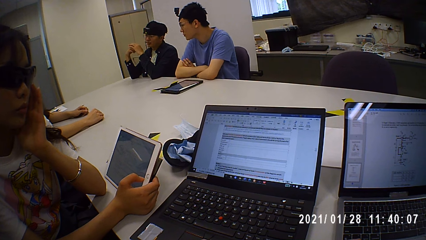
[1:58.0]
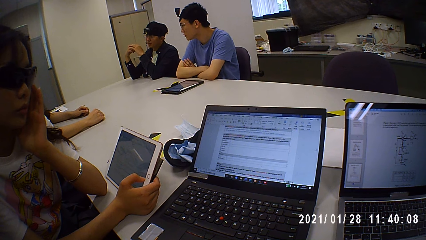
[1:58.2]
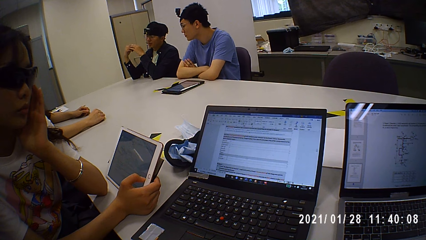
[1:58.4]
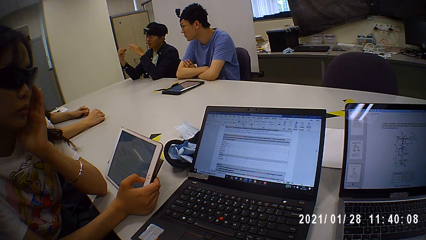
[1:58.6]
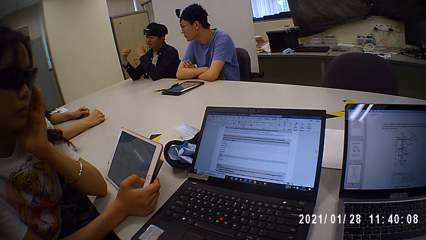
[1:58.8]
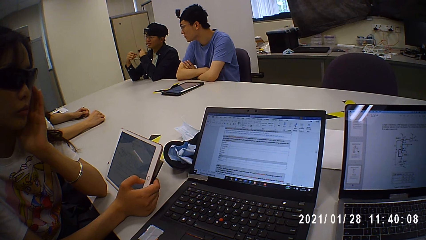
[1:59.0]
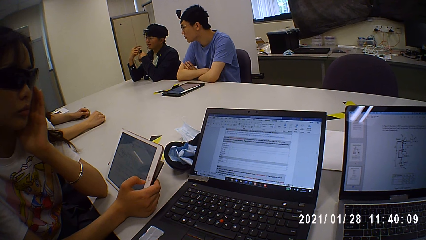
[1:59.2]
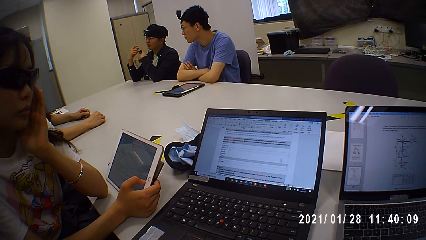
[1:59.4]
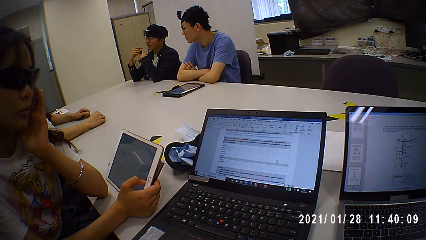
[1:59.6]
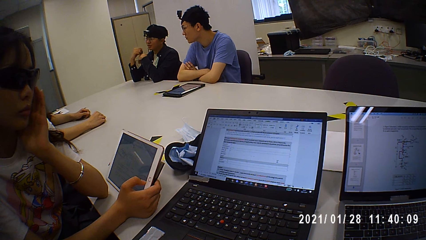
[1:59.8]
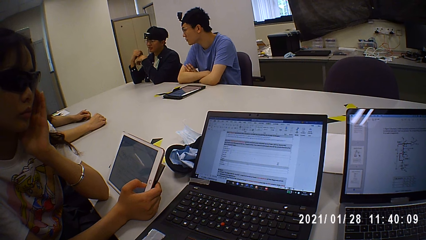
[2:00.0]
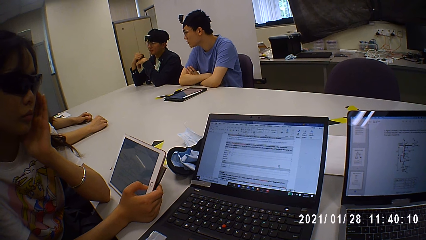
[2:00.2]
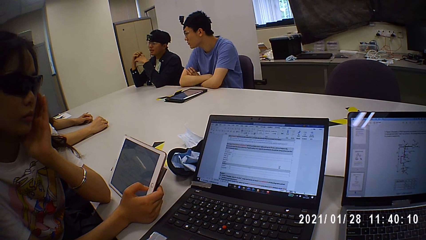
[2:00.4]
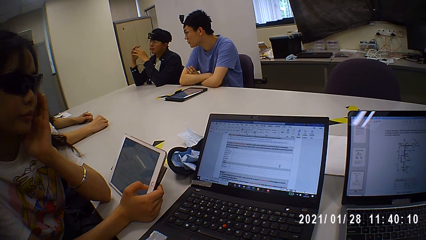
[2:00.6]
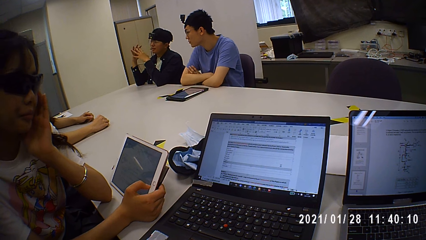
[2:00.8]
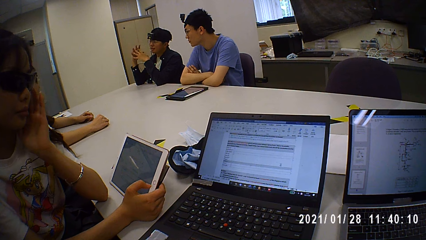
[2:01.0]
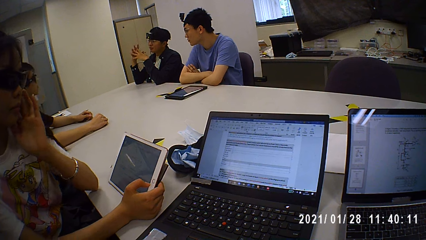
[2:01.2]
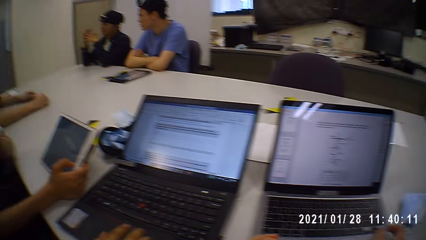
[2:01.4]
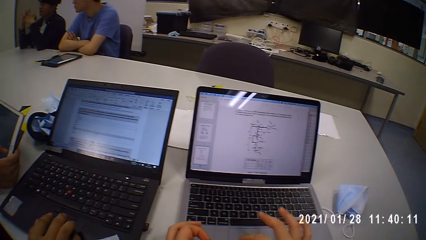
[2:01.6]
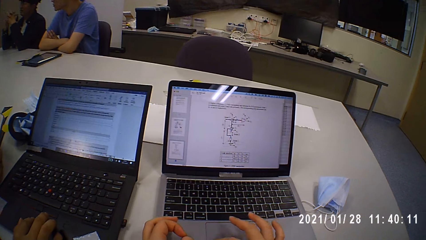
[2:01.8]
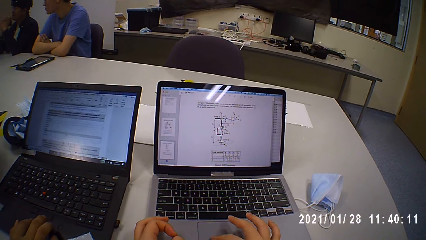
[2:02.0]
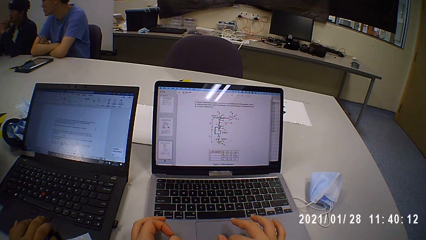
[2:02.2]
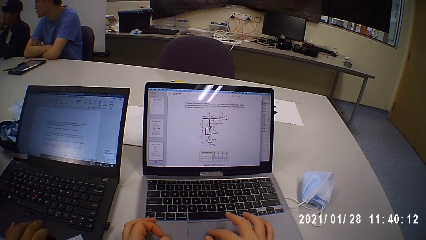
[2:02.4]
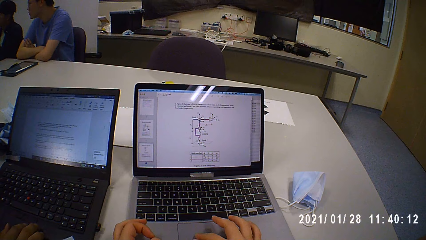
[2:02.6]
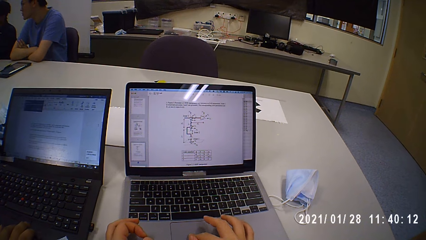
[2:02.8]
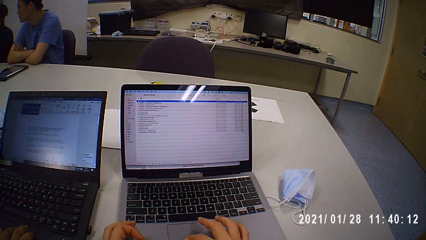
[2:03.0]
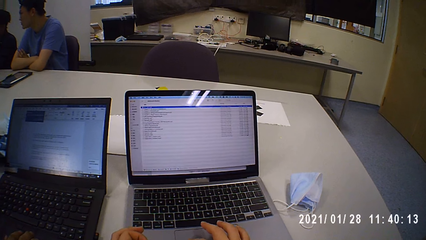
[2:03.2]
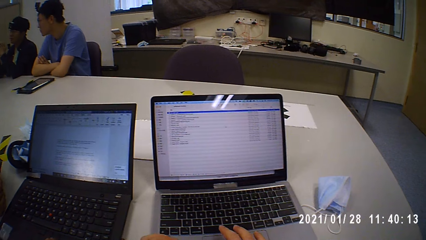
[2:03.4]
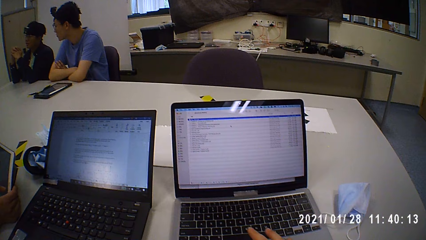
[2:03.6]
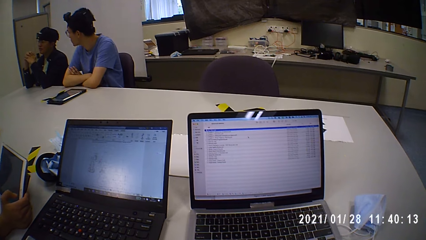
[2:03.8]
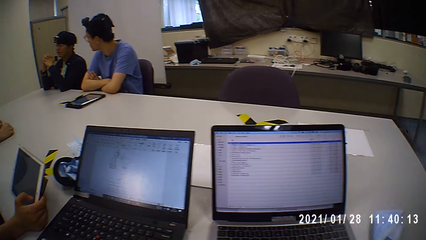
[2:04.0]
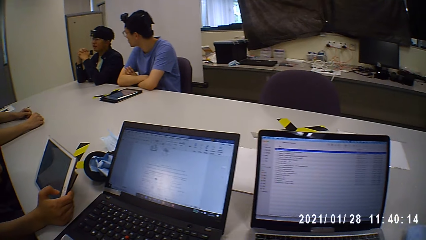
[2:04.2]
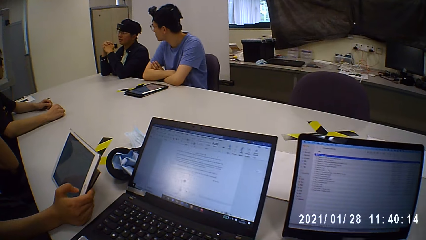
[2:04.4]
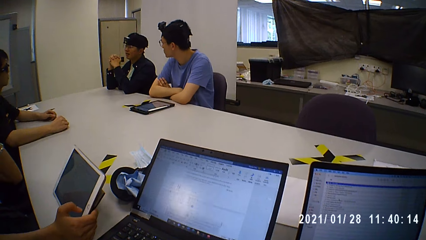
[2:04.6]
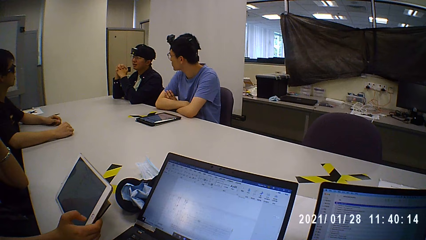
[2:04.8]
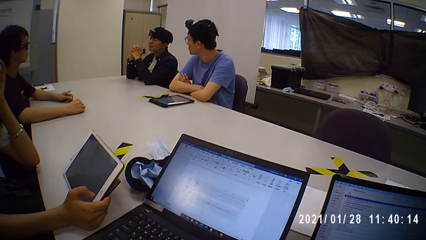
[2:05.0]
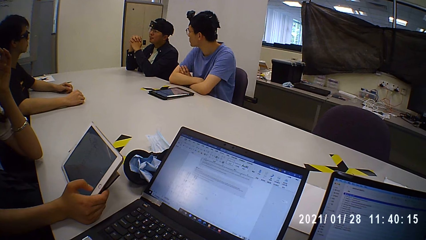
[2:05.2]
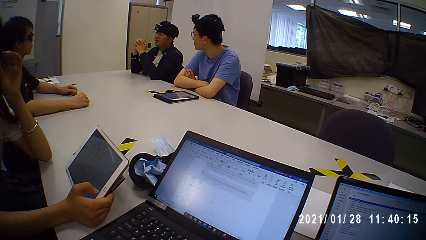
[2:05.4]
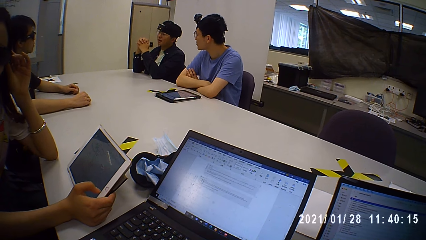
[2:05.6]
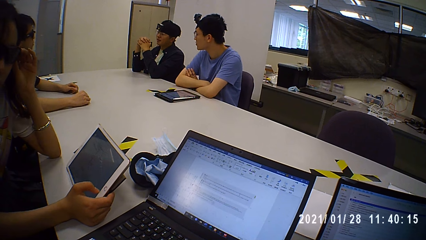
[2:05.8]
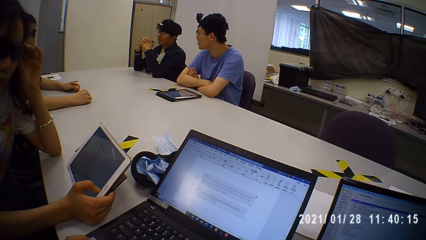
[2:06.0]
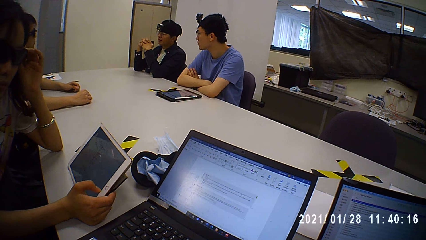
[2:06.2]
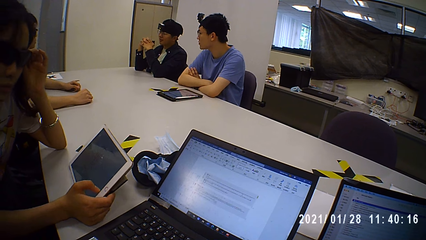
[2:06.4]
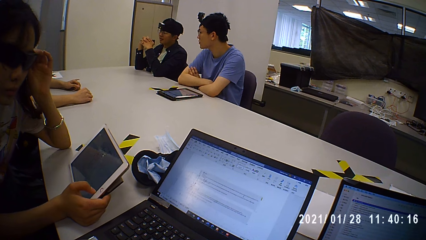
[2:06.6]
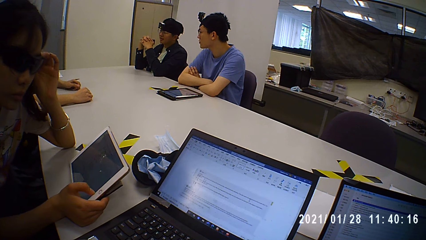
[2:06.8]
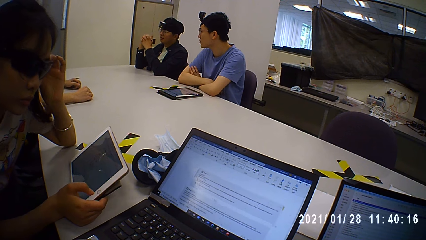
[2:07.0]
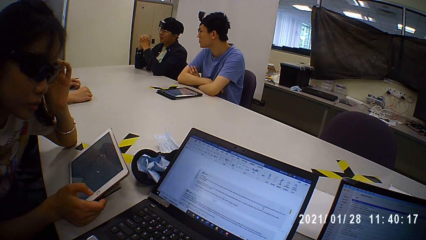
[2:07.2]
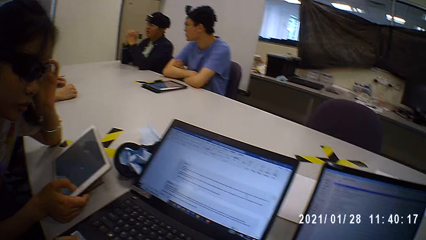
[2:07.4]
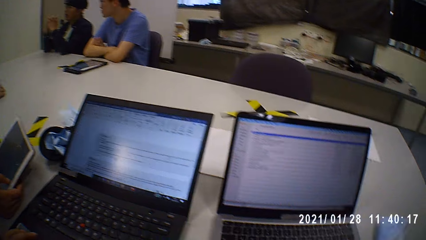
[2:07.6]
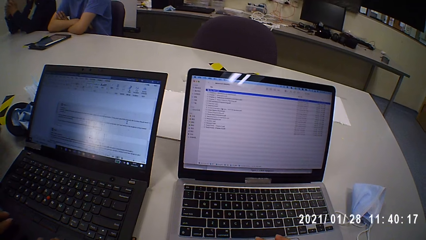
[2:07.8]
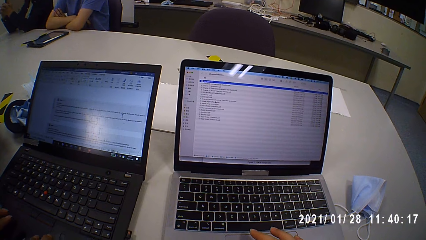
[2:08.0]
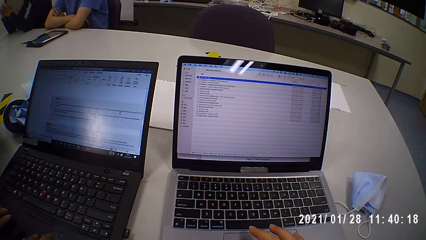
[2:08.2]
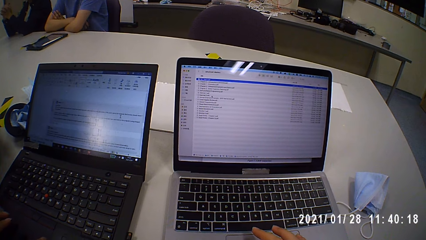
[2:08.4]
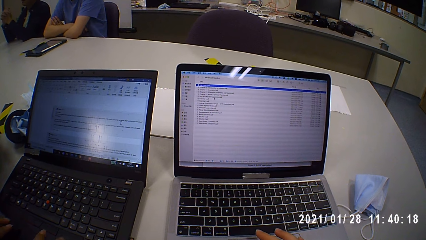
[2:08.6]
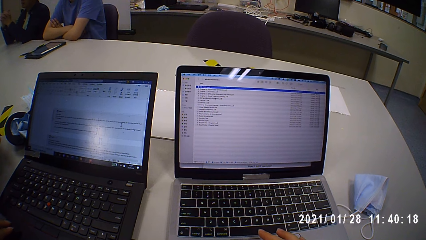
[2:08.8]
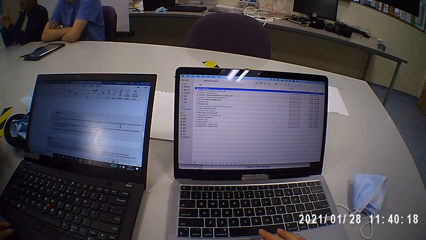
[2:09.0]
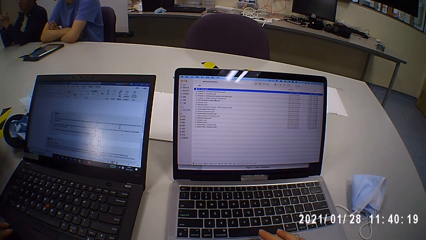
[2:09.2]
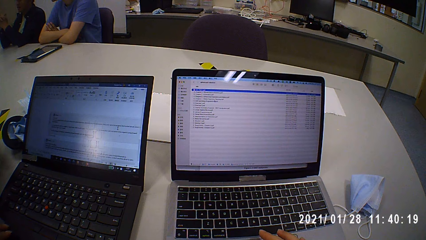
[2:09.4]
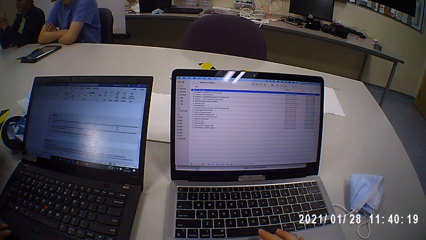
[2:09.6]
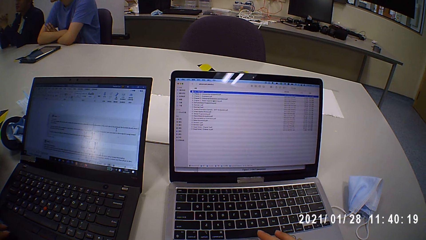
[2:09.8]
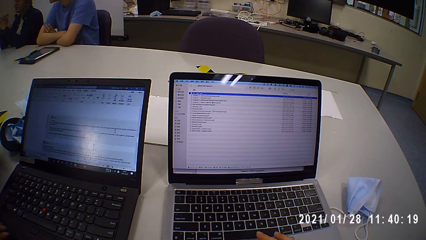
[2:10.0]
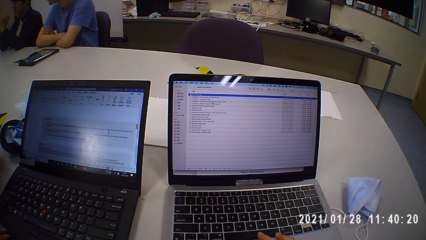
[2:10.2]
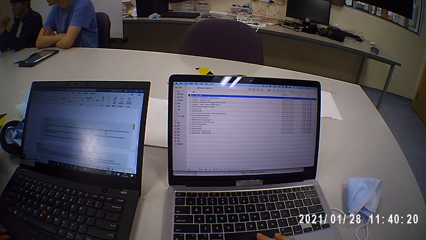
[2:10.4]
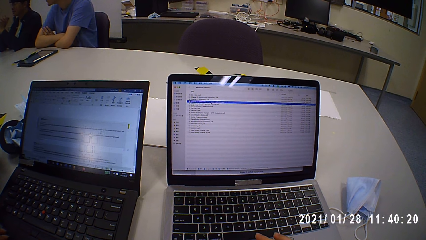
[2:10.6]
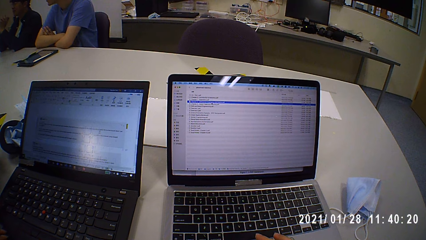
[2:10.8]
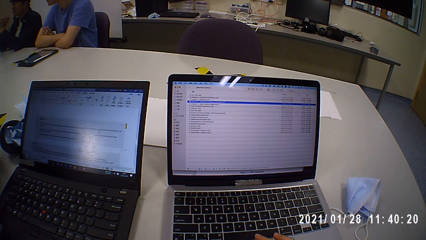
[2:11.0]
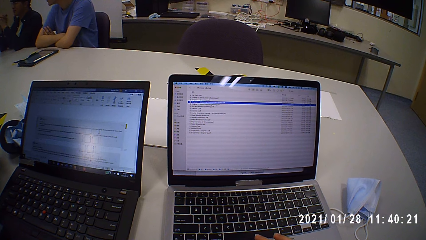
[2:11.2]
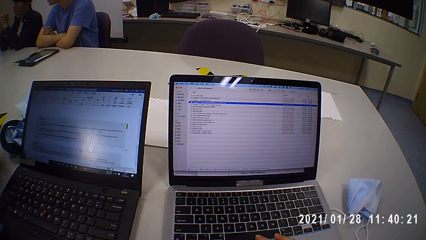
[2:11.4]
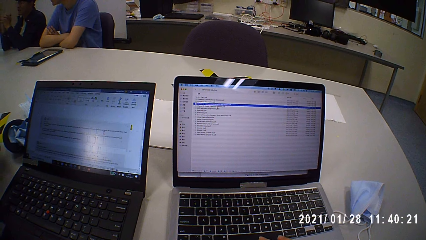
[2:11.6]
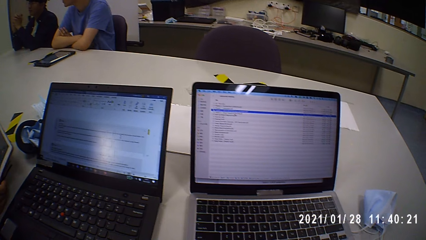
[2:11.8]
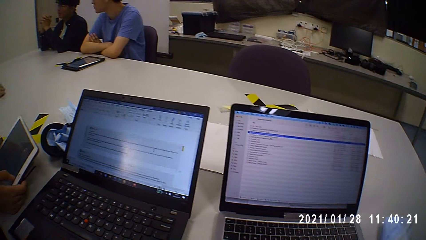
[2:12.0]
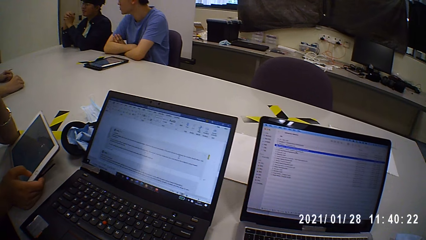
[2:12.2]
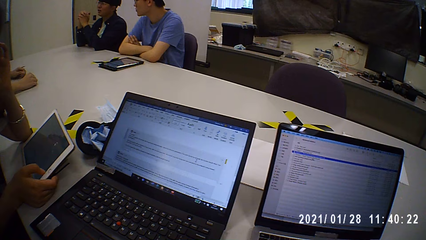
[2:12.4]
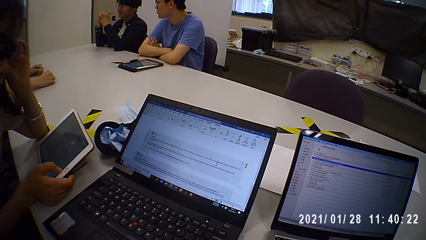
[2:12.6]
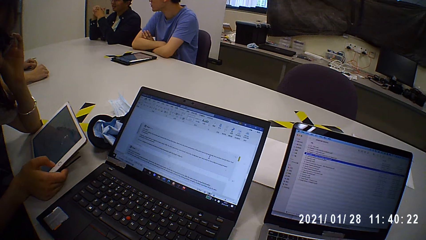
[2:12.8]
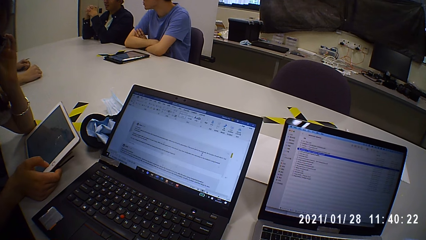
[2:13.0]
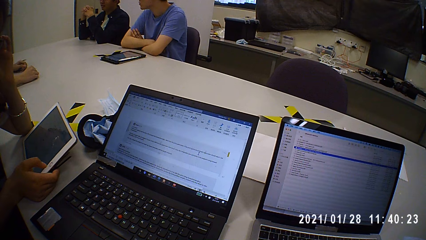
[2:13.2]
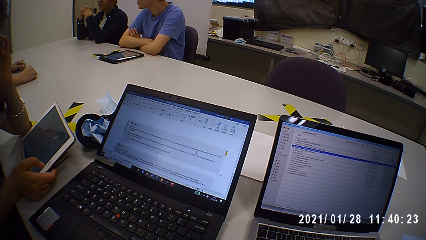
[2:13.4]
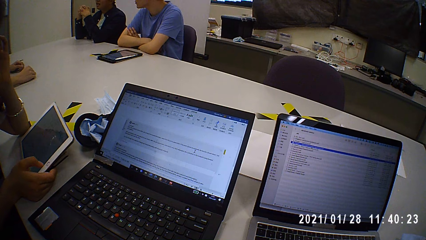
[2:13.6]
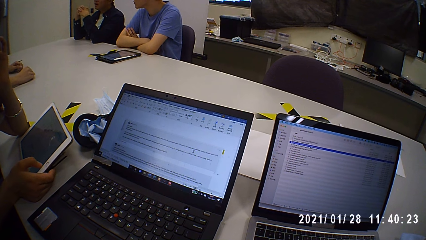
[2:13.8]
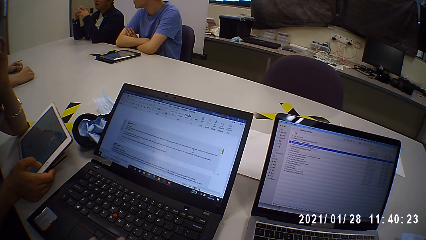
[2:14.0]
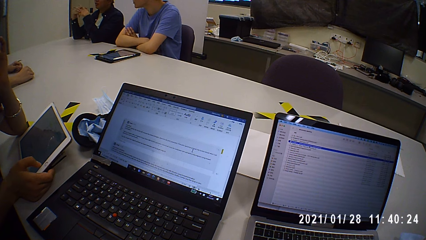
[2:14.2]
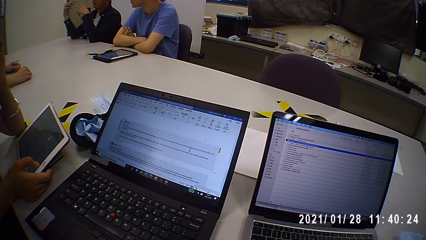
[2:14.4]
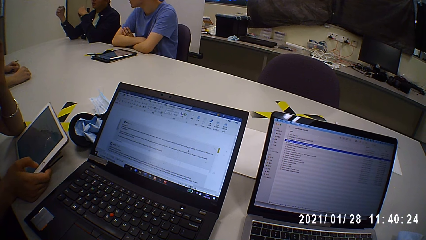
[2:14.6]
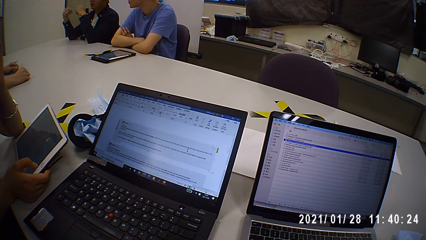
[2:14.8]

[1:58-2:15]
A person talks with gestures. The camera wearer touches the laptop touchpad. A man touches the laptop touchpad. The camera wearer talks to another man. They talk to the first man and look at the laptop. They touch the laptop touchpad and look at the laptop. The person talks to another person. The first man talks to the camera wearer. The first man talks to the camera wearer again. The camera wearer looks at the laptop.
